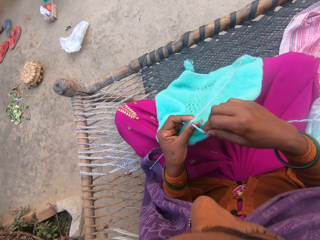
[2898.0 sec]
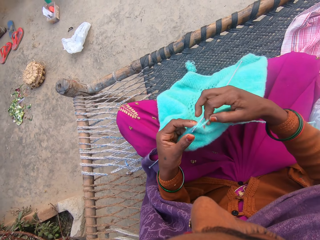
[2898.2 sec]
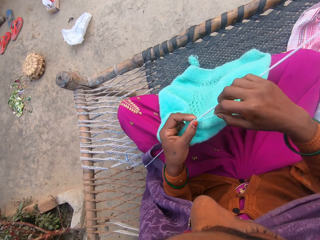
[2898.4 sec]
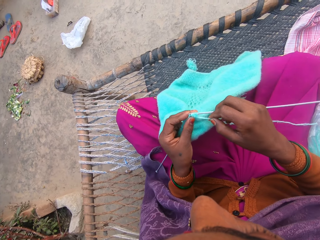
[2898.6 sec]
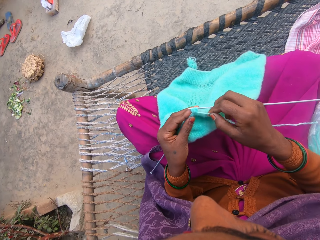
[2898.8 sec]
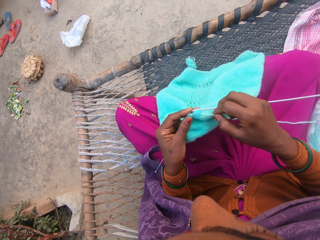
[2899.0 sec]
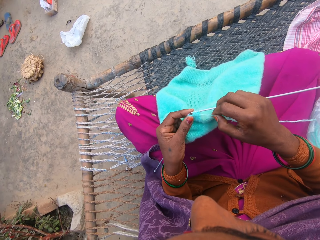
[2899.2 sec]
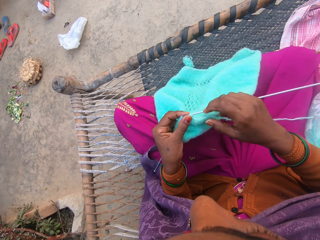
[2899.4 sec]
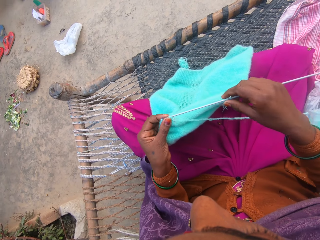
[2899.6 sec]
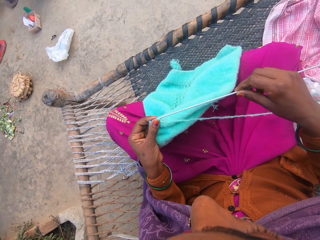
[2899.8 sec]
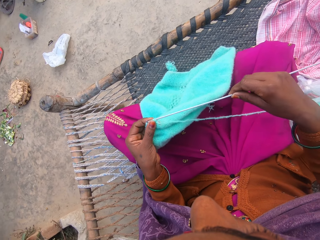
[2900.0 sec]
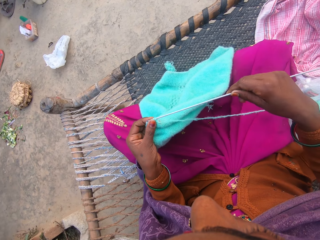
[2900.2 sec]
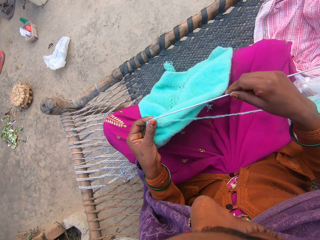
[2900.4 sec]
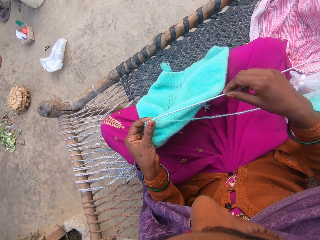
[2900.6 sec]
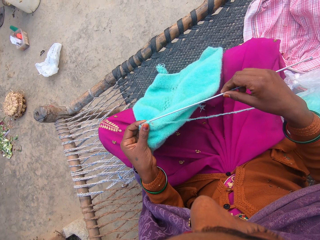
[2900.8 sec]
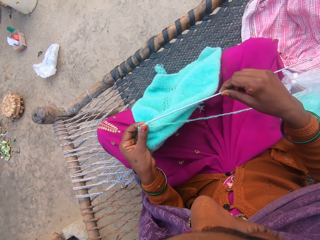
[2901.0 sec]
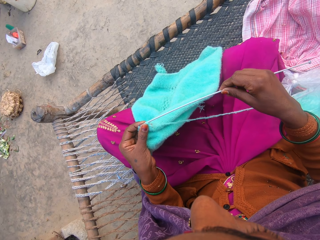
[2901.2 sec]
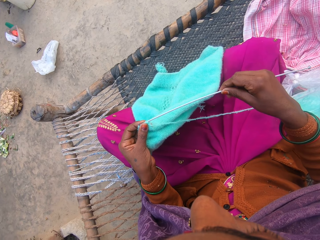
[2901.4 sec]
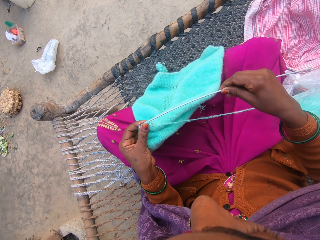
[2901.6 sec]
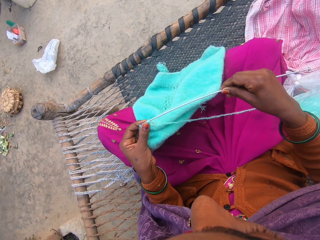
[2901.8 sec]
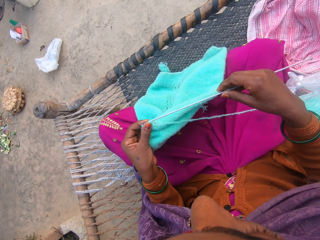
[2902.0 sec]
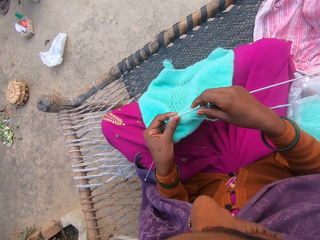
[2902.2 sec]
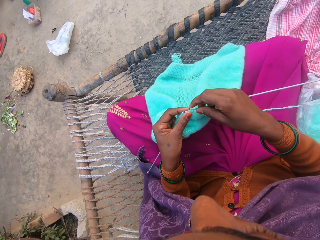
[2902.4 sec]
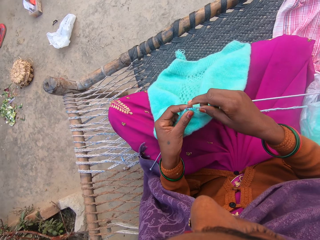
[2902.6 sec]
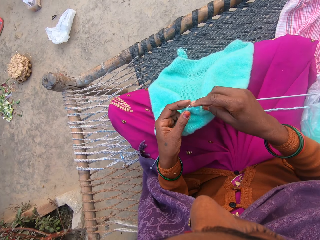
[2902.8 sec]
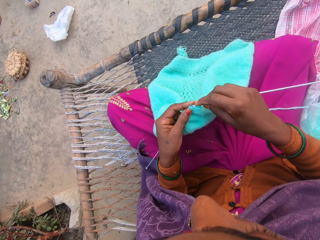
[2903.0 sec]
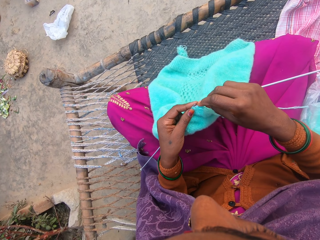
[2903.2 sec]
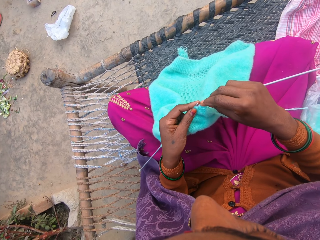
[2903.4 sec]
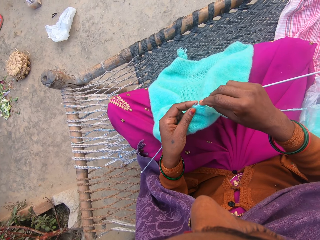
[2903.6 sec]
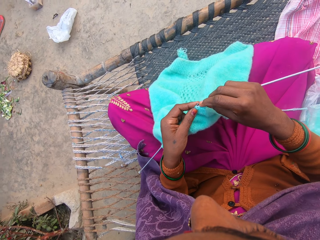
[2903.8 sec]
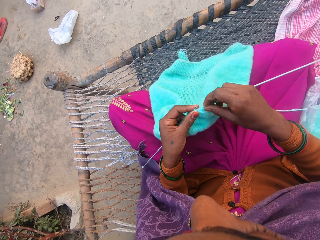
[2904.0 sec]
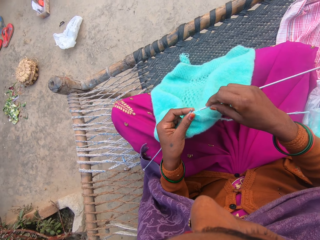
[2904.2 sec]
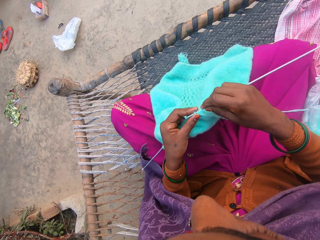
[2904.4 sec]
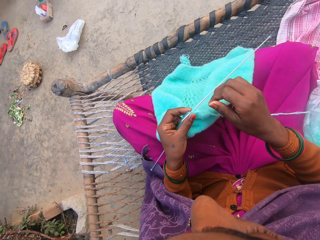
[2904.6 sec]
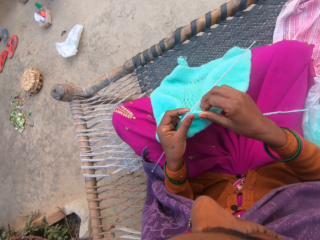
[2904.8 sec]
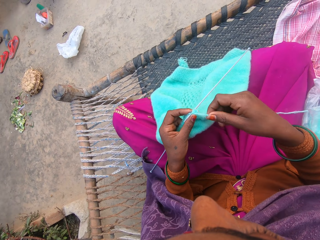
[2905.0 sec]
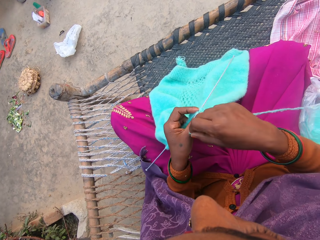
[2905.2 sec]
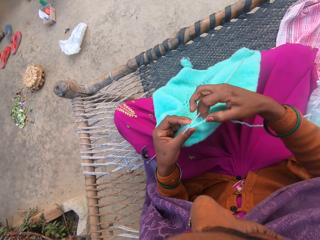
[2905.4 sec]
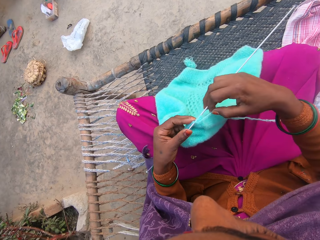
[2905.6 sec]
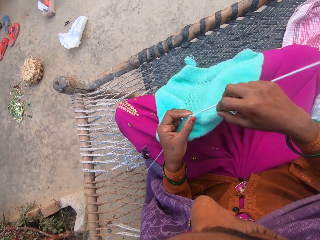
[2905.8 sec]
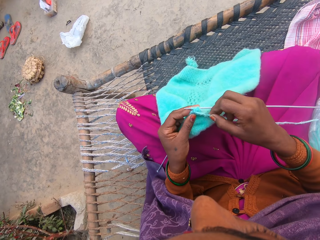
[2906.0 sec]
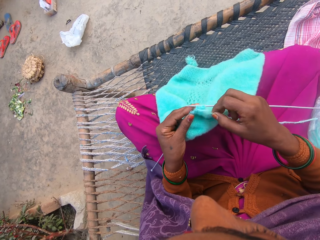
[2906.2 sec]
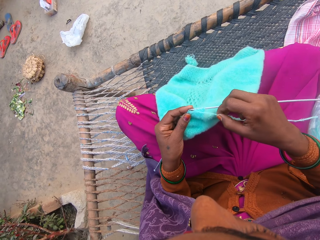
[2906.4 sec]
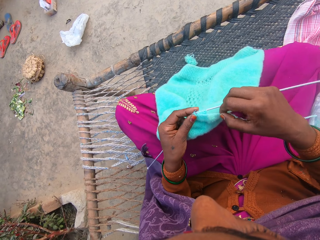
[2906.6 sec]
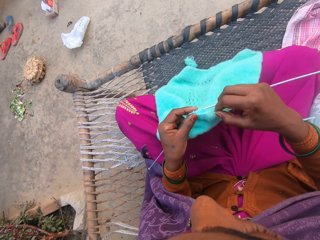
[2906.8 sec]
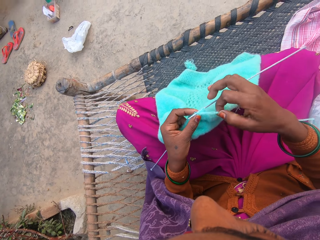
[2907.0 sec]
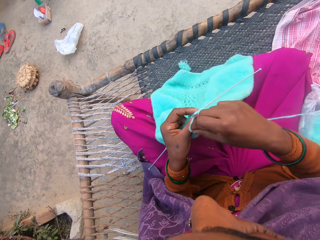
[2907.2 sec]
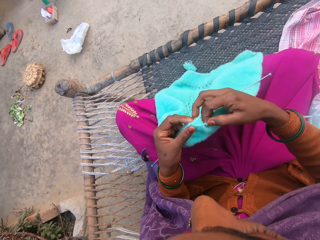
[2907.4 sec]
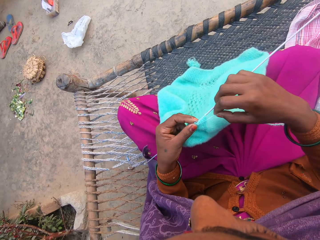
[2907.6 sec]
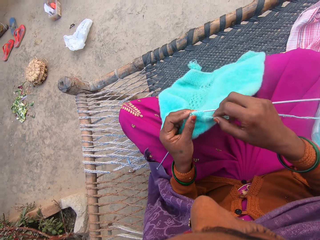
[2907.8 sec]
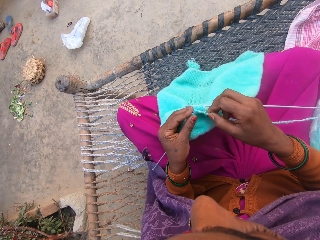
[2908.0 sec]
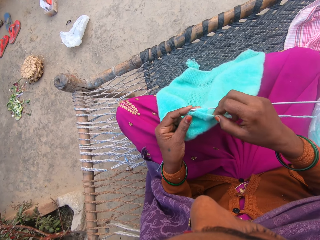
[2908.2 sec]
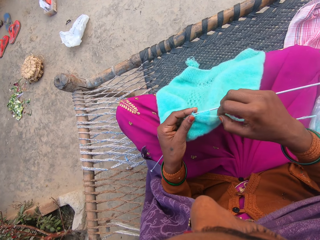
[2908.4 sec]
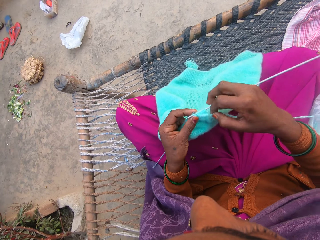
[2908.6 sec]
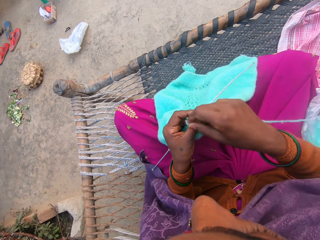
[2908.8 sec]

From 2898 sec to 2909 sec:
The camera wearer fixes the sewing pin. They sew the pieces of cloth.

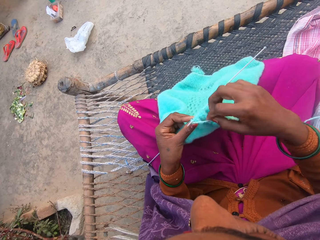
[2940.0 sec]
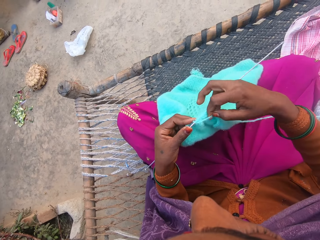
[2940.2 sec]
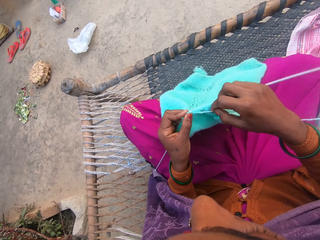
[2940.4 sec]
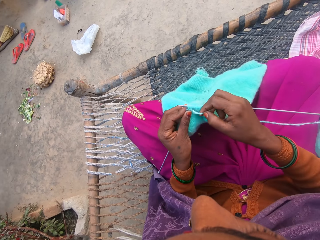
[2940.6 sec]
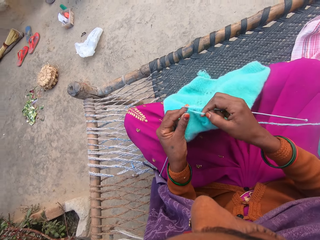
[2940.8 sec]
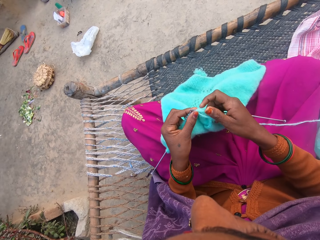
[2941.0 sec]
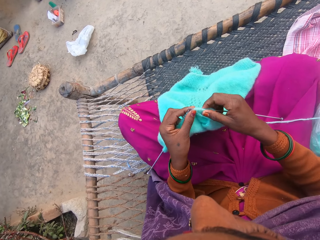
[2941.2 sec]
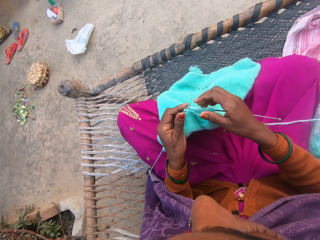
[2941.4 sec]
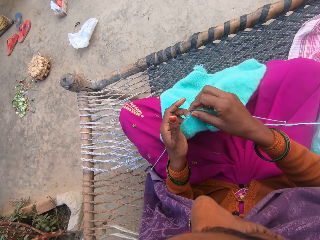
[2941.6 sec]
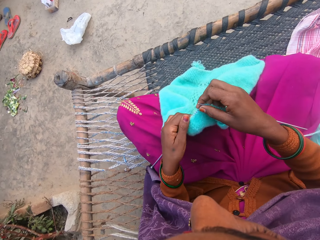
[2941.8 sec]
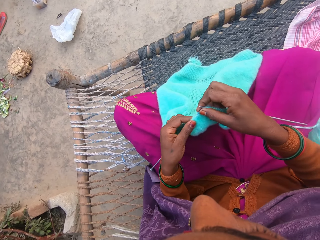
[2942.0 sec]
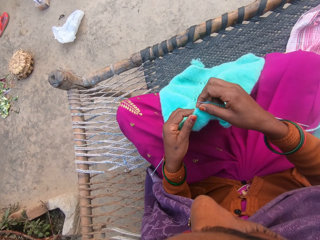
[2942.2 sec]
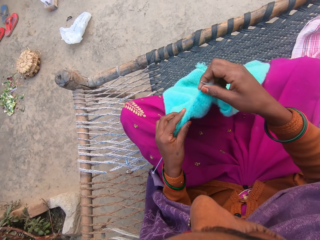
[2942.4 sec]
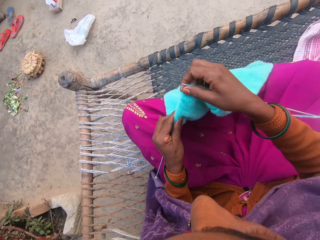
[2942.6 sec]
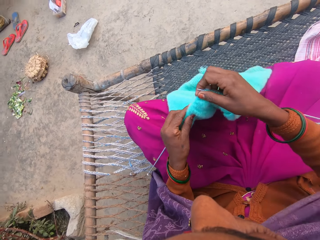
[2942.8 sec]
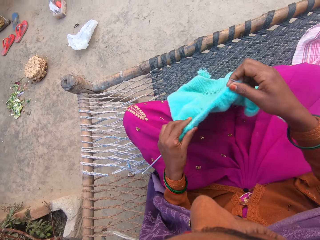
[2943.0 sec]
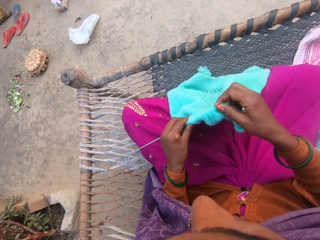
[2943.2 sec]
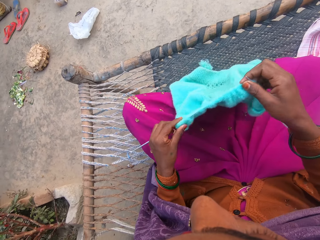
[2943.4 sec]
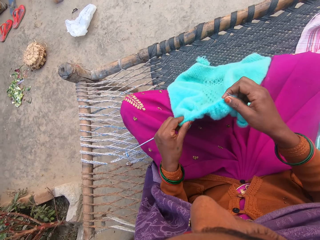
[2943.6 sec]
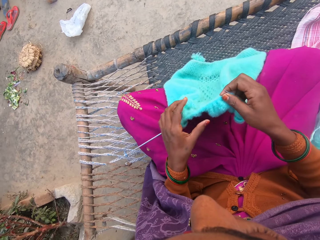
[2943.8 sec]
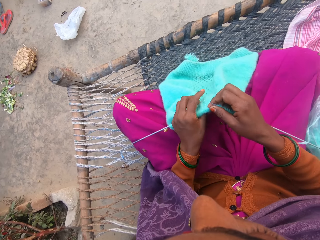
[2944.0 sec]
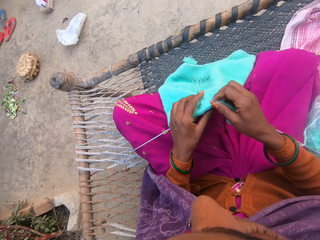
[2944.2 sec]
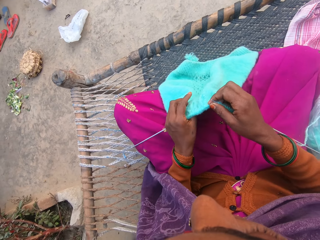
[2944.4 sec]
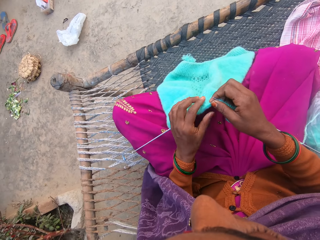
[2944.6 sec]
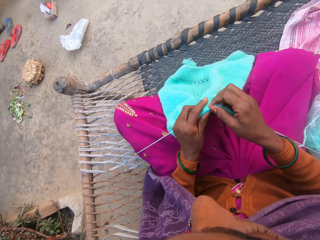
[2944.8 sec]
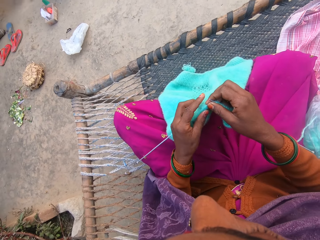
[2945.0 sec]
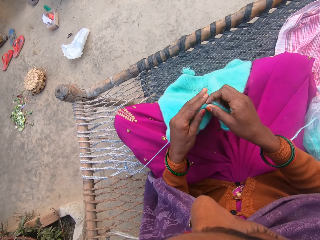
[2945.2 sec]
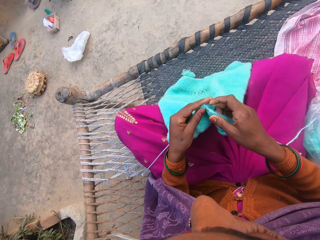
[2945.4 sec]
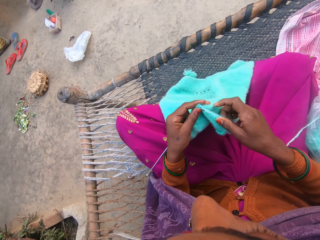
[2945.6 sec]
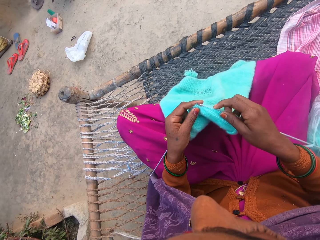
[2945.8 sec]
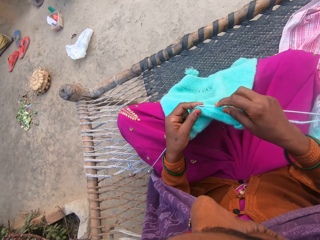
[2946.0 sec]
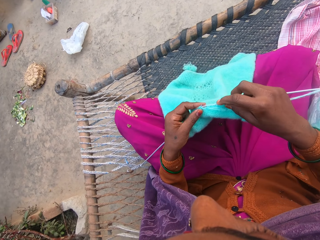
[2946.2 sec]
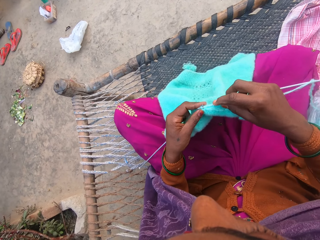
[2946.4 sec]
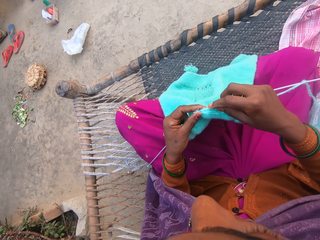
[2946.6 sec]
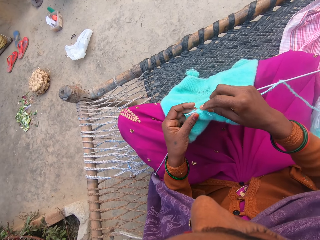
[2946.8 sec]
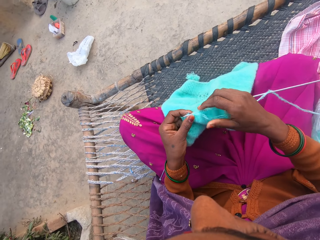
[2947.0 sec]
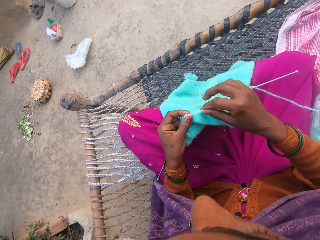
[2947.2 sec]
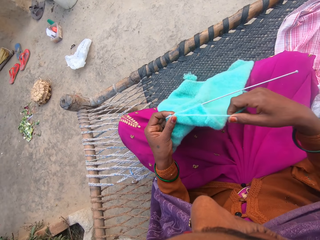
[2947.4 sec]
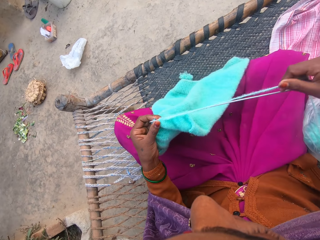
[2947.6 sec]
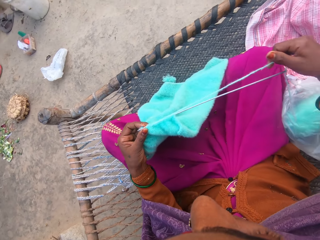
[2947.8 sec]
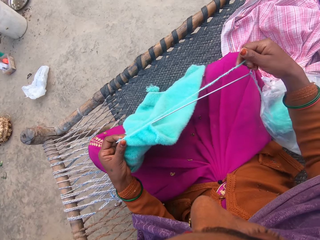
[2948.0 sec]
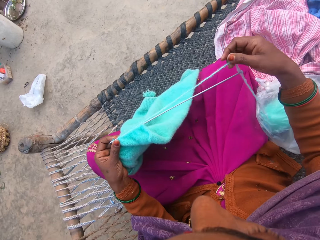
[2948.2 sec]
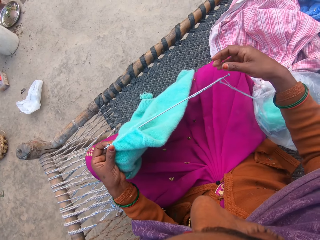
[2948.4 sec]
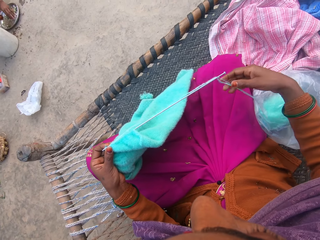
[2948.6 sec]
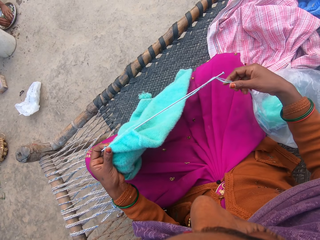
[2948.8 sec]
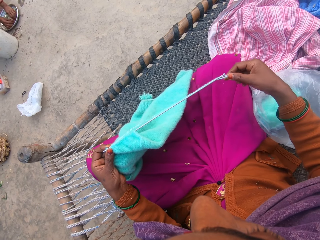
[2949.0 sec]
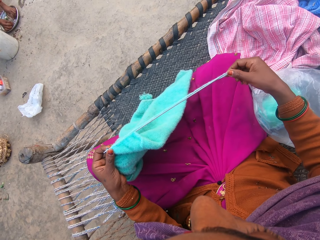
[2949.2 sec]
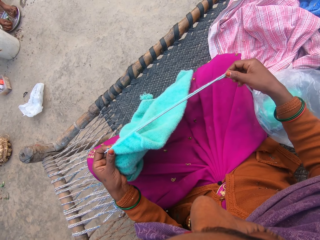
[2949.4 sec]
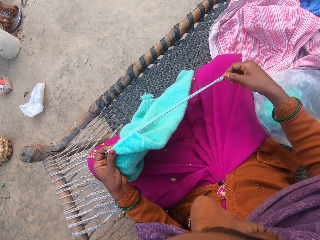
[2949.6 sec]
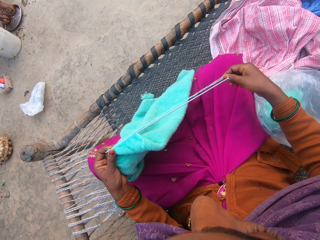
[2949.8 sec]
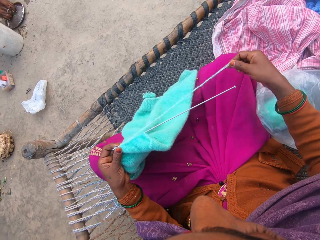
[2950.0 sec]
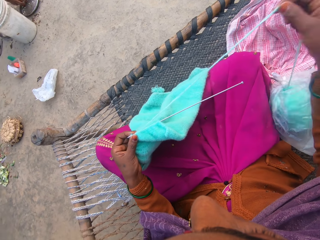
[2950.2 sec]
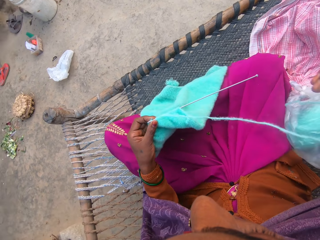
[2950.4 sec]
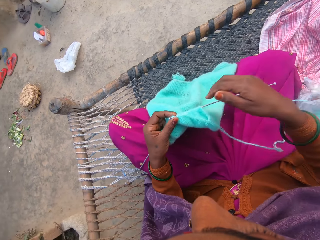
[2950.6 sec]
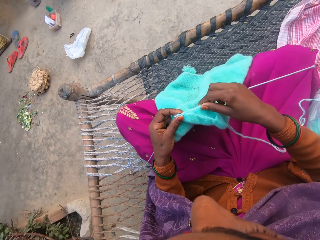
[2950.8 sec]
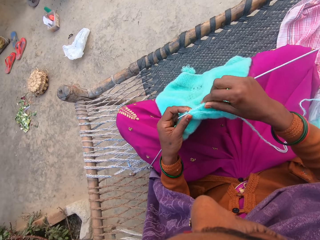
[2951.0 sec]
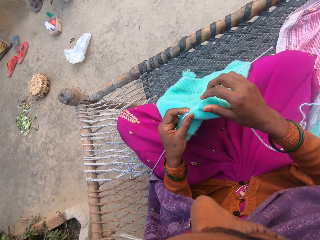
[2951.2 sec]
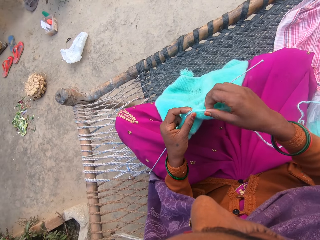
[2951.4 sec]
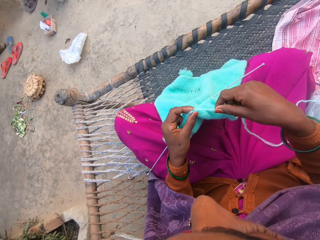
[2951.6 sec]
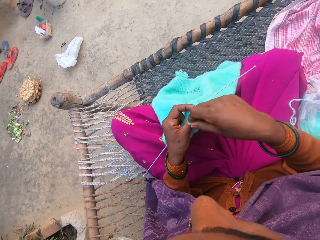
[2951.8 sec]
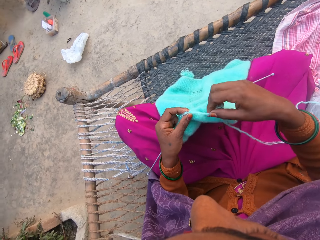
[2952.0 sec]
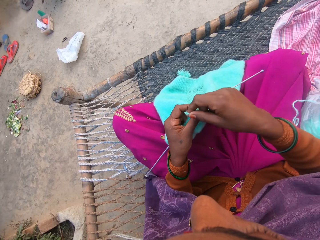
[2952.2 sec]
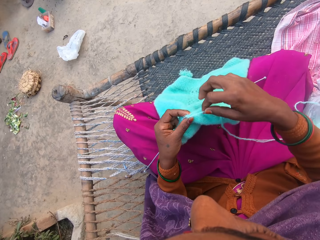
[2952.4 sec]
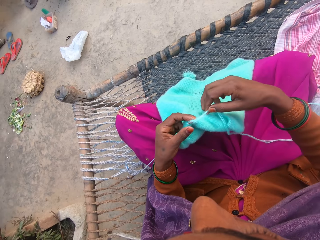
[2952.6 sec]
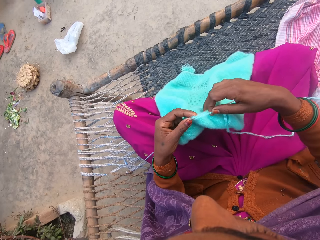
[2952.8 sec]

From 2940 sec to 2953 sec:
The camera wearer adjusts the wool on the knitting needle. They adjust the sweater on the needle. They compress a fabric. They measure the yarn on the other needle. They knit the fabric with the knitting needles and pull a yarn. A woman spreads out peas on a pan filled with water. The camera wearer knits the sweater with the pair of needles and the yarn.
